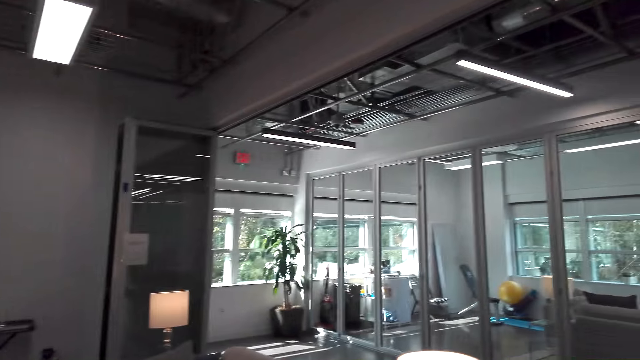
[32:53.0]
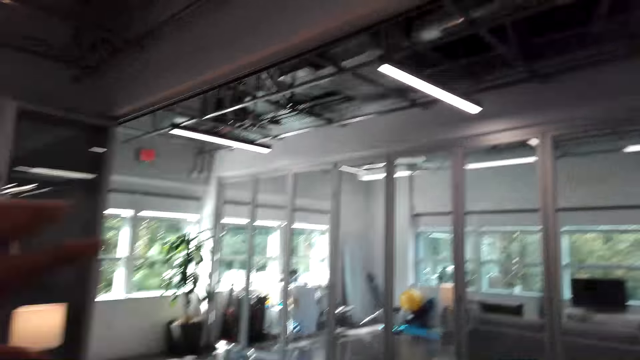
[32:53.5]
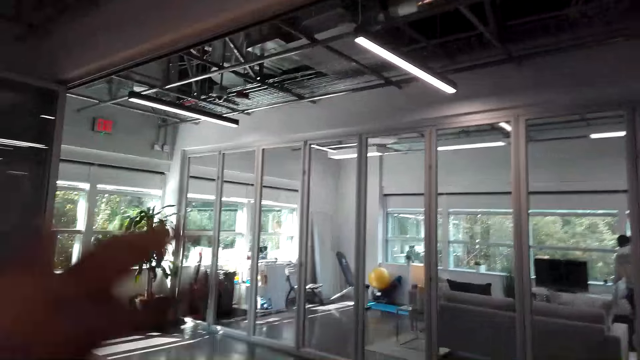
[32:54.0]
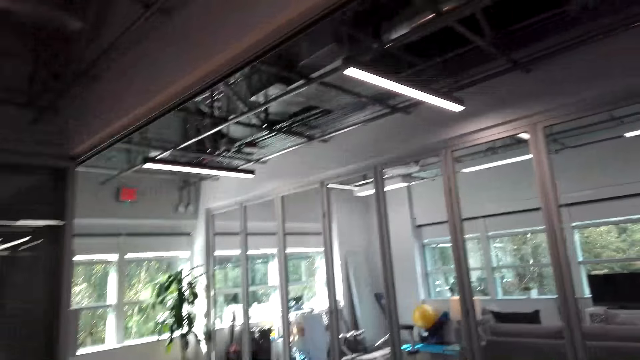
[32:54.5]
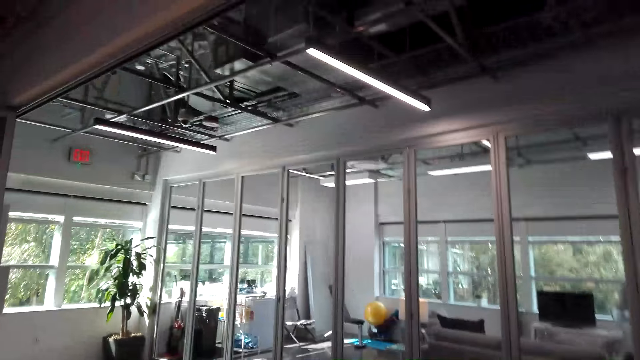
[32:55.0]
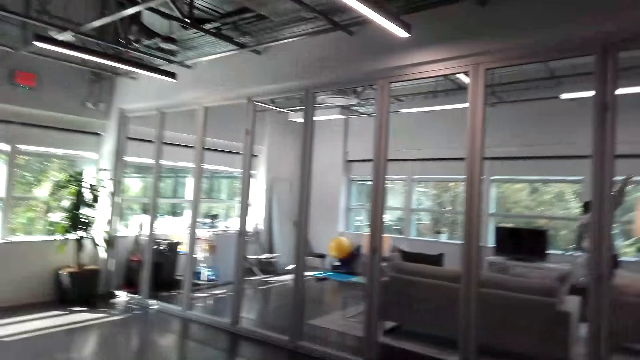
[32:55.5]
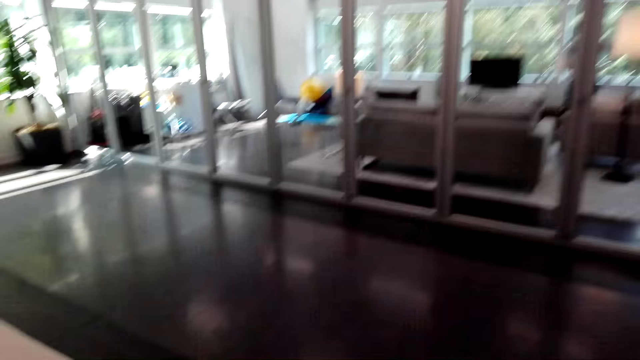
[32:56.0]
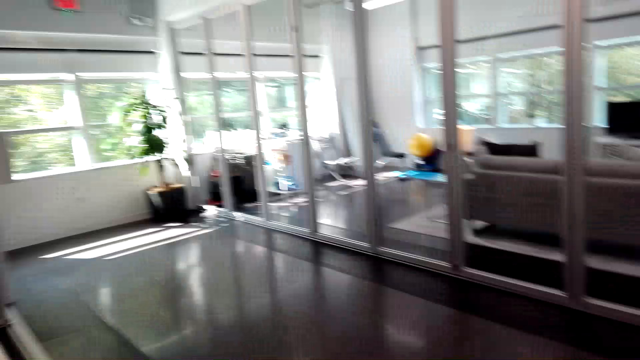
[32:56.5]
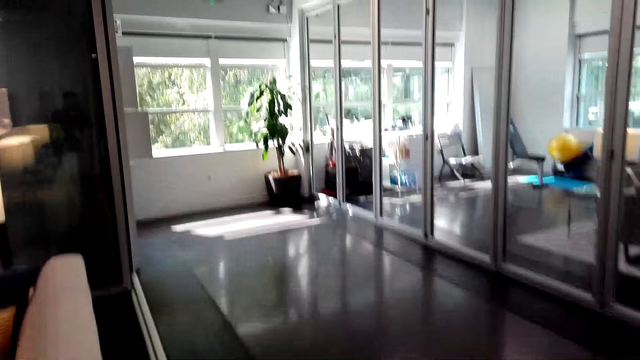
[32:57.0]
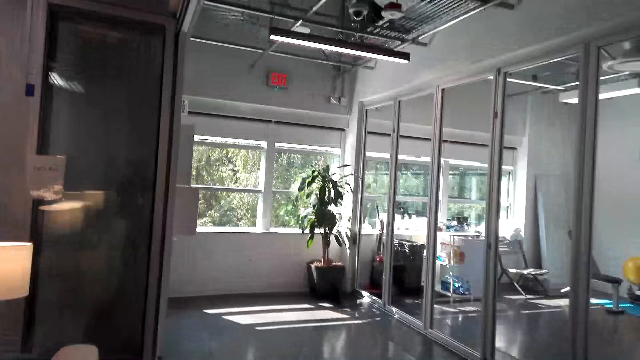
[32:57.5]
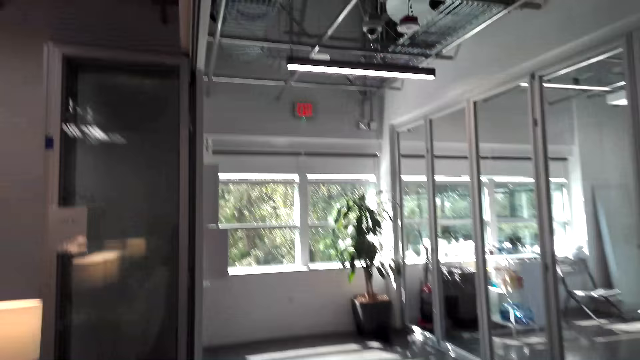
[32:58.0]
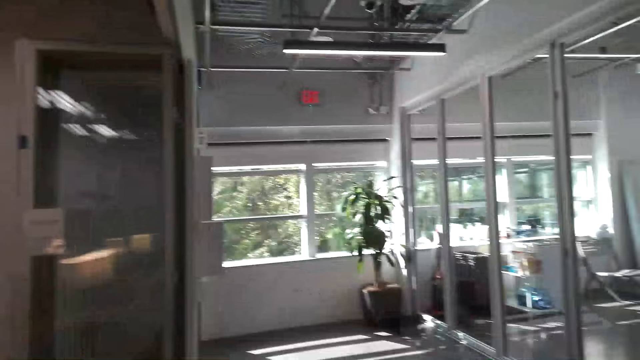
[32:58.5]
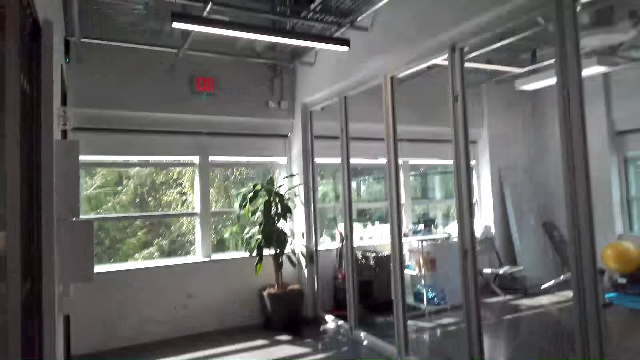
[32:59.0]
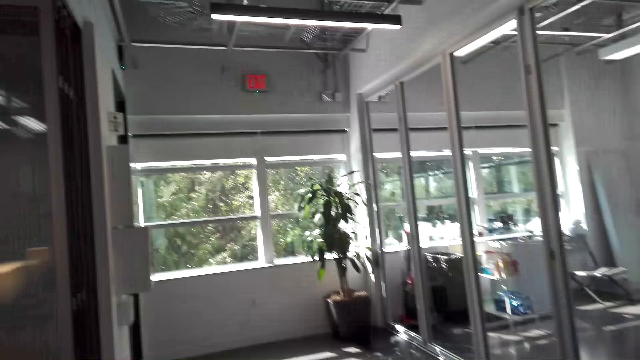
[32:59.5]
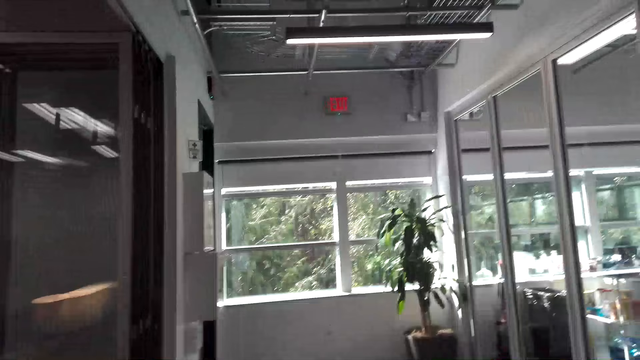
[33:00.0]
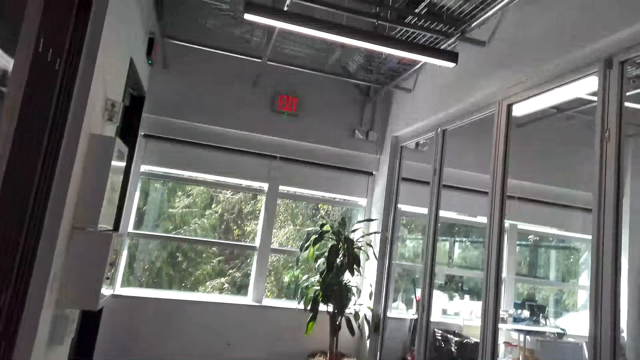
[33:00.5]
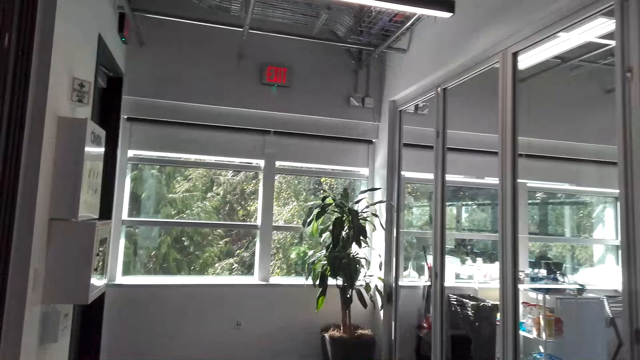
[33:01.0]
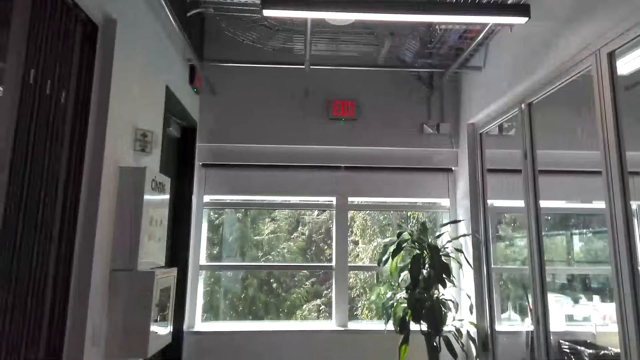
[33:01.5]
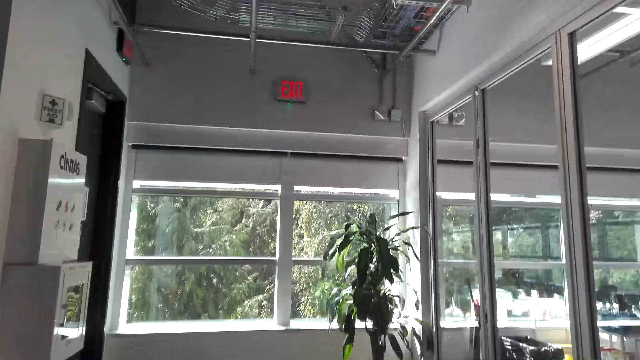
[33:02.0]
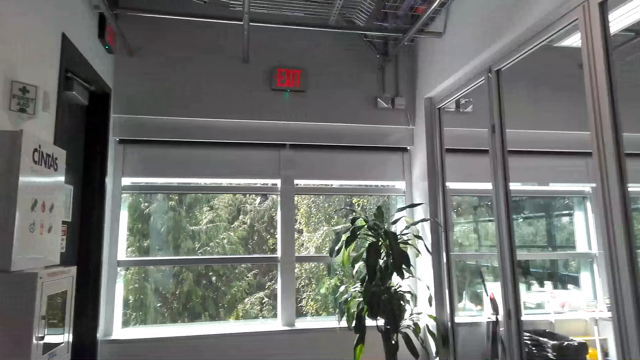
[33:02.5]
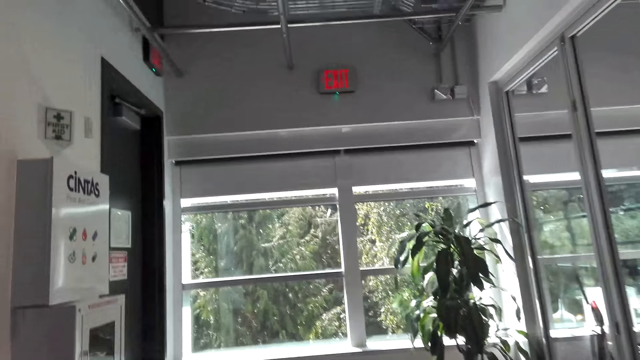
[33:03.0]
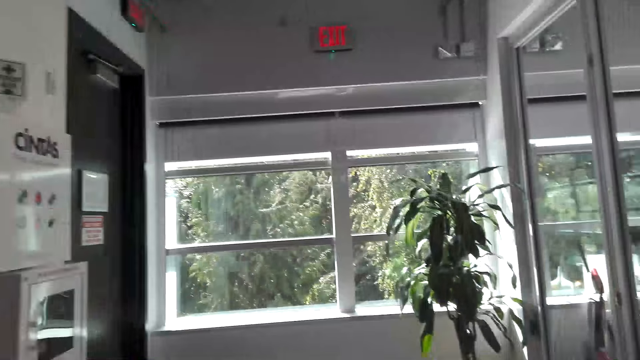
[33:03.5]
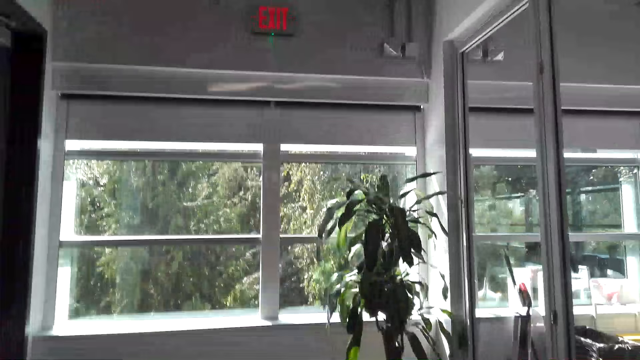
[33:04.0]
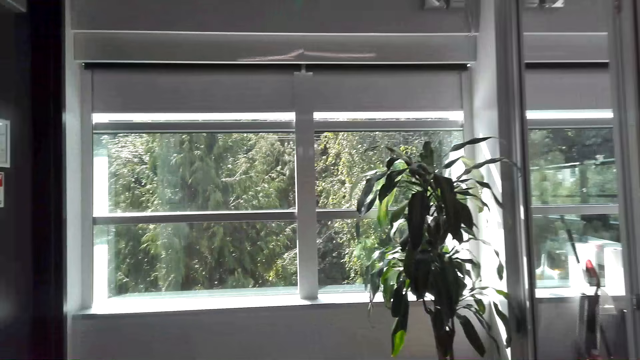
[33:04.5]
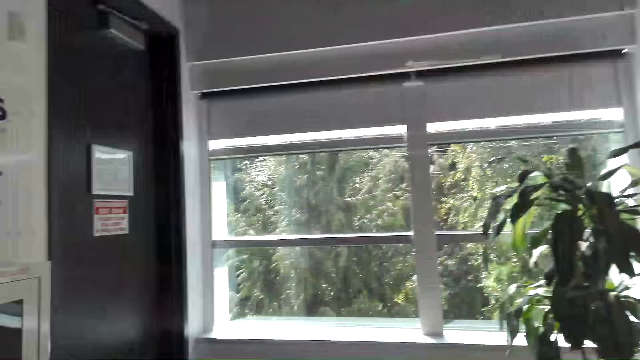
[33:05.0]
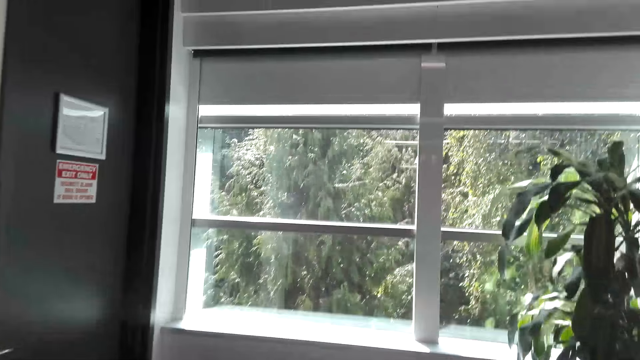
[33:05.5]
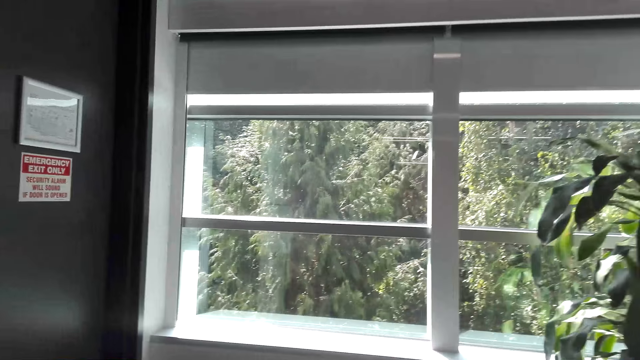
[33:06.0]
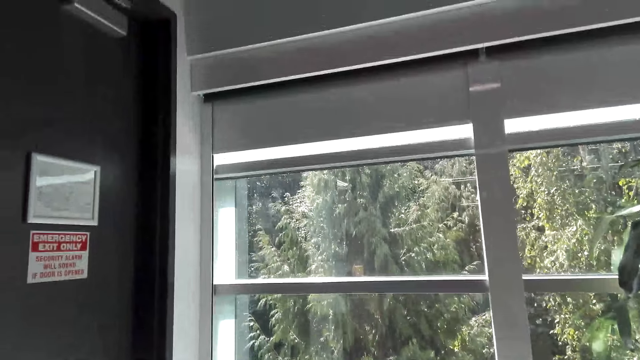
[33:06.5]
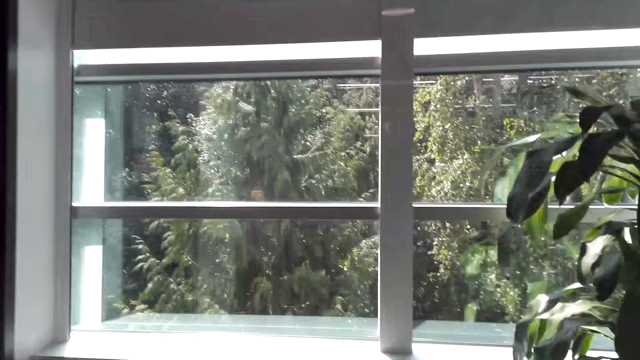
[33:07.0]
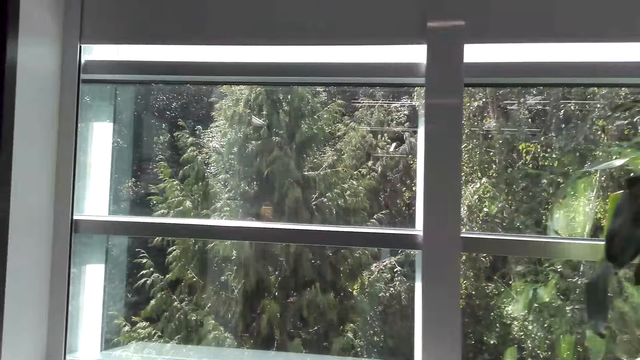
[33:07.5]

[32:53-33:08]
The camera wearer talks on the cellphone. They walk towards the exit. They exit the room. They talk on the cellphone. They talk on the cellphone again. They walk on the corridor. They talk on the cellphone. They walk towards the window.

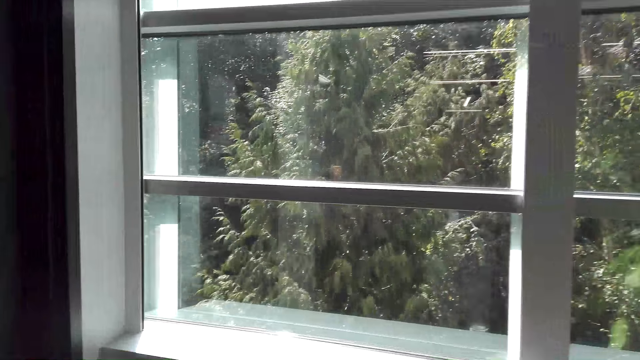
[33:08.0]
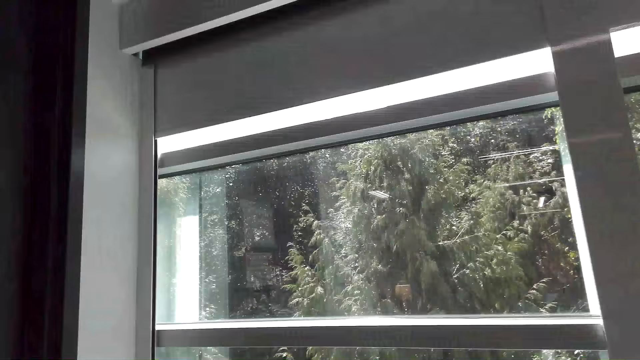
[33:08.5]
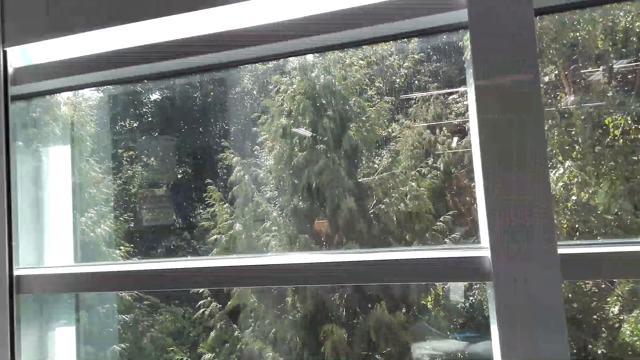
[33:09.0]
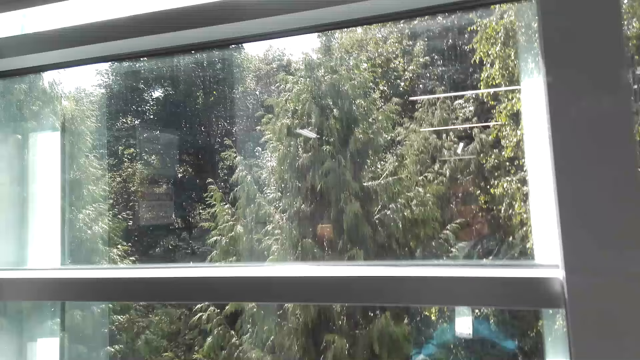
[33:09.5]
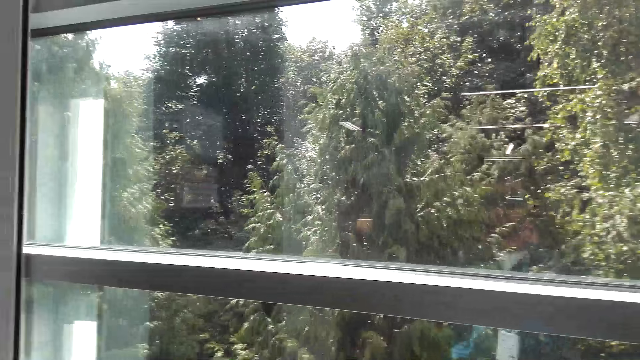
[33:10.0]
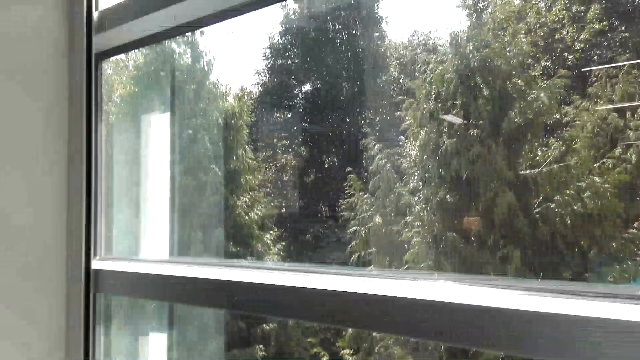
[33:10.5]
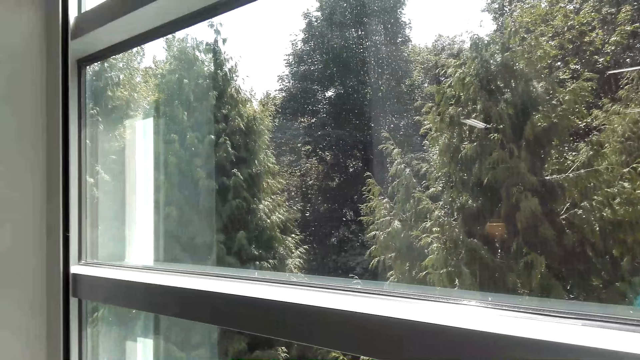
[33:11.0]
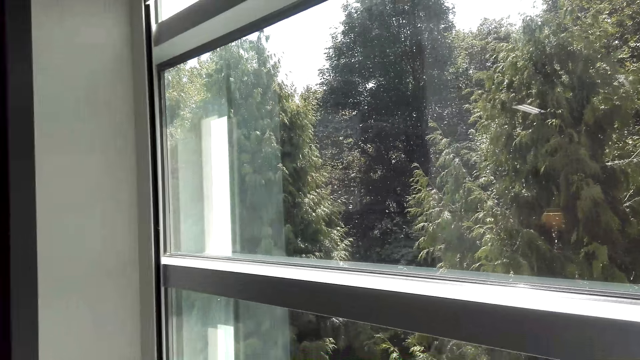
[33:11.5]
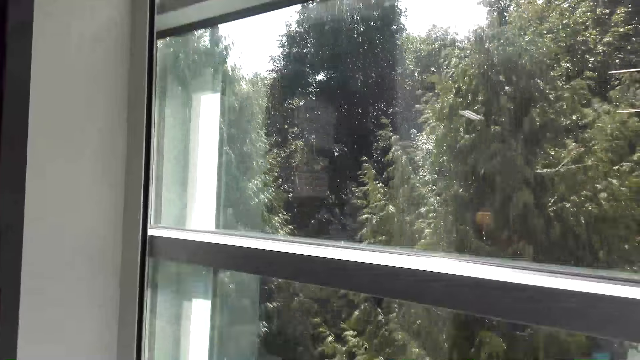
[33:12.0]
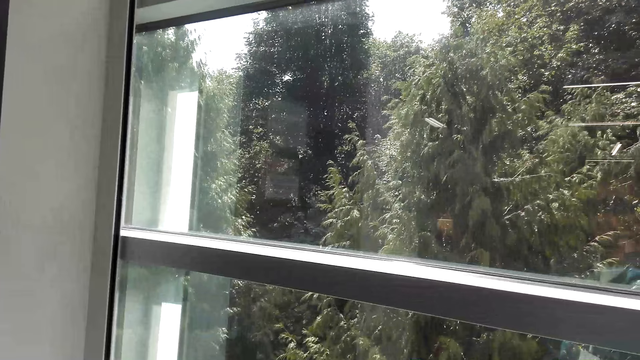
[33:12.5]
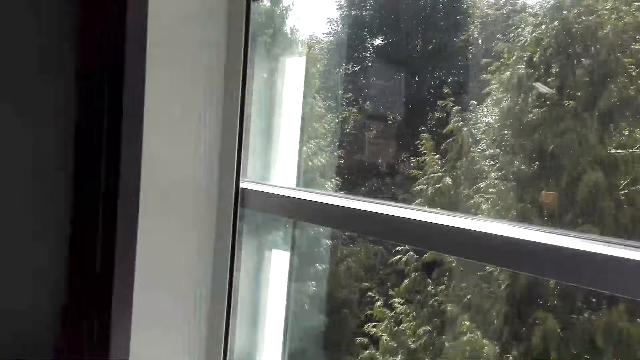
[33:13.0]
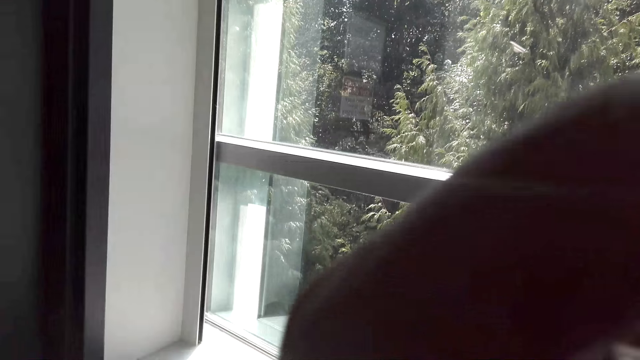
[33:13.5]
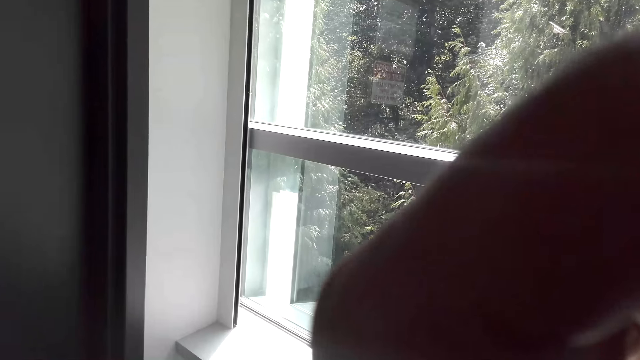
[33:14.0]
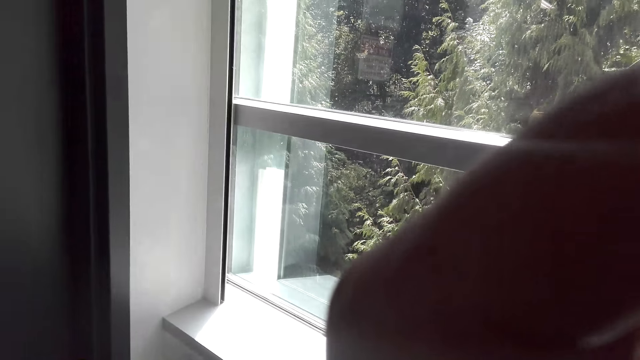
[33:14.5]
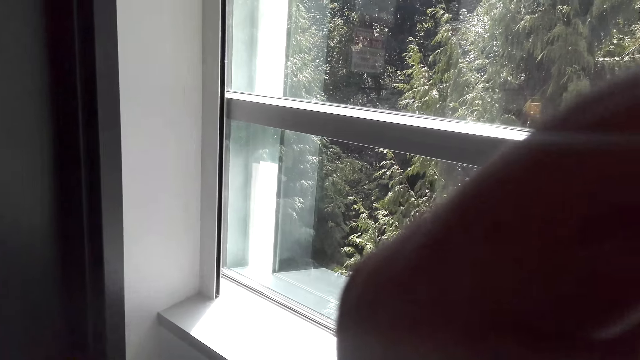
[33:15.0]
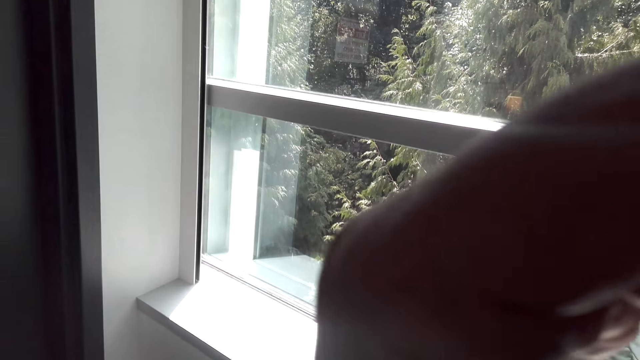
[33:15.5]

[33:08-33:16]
The camera wearer stands by the window. They look around.
